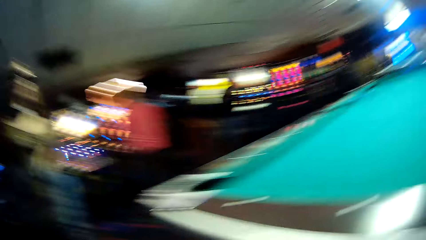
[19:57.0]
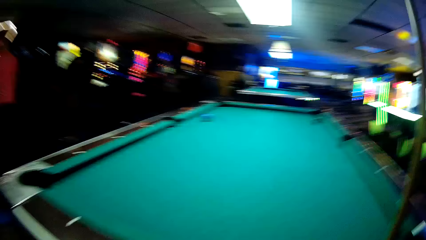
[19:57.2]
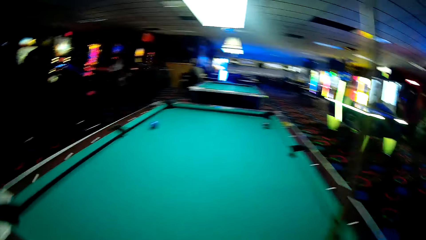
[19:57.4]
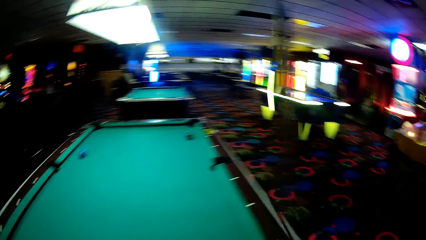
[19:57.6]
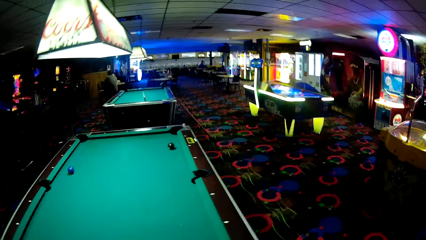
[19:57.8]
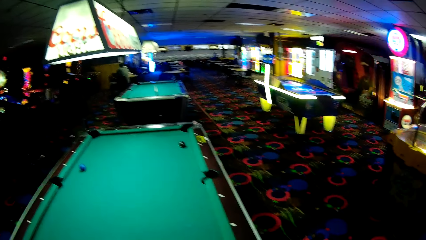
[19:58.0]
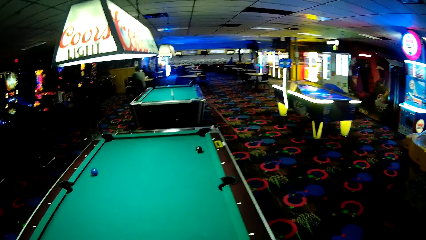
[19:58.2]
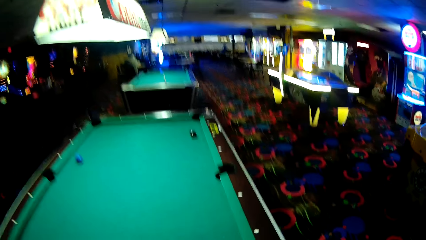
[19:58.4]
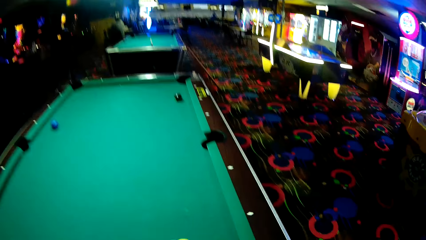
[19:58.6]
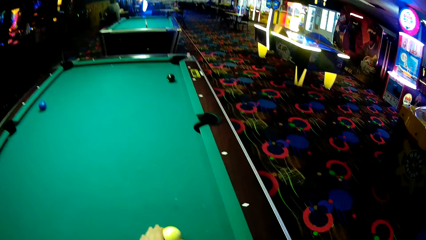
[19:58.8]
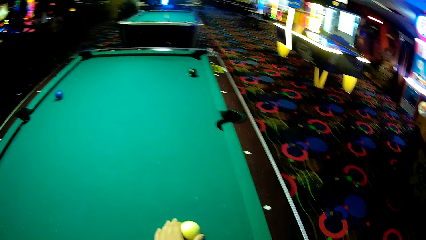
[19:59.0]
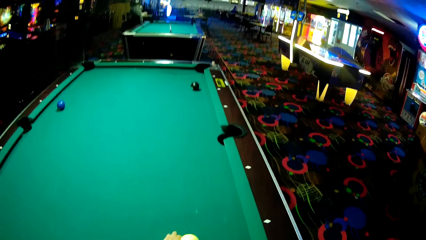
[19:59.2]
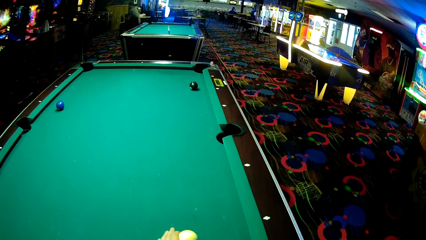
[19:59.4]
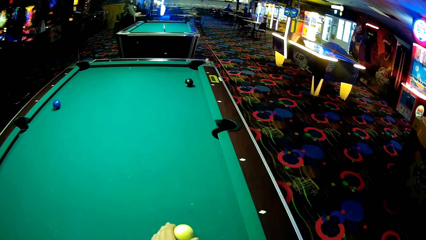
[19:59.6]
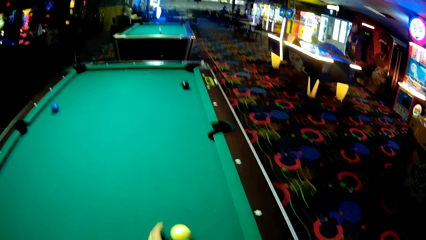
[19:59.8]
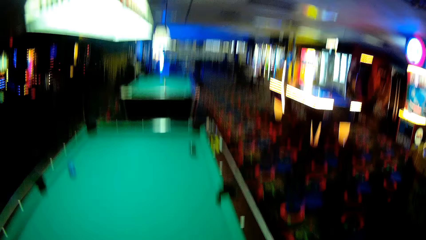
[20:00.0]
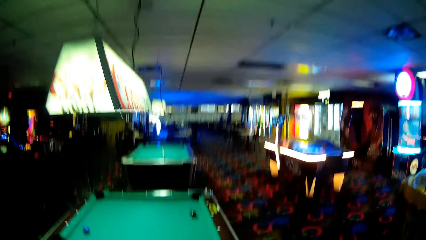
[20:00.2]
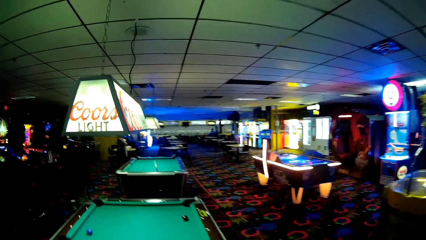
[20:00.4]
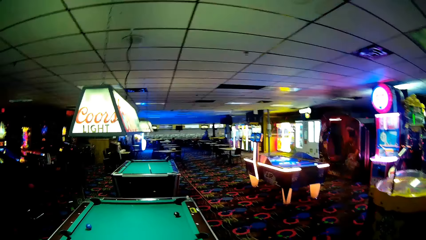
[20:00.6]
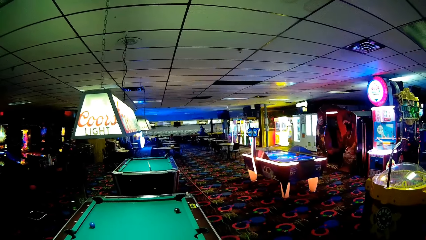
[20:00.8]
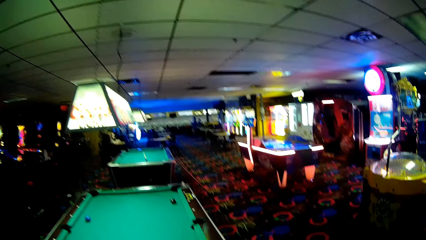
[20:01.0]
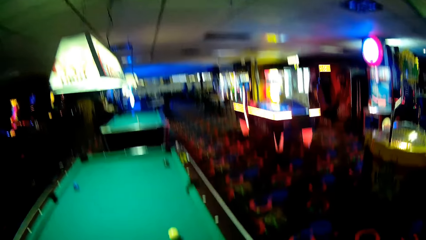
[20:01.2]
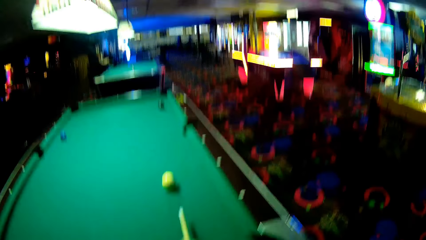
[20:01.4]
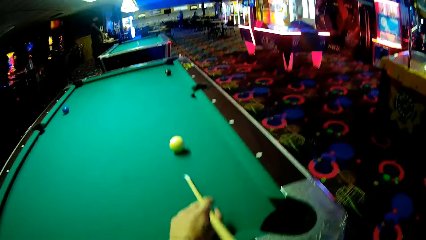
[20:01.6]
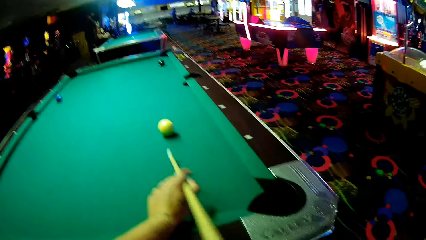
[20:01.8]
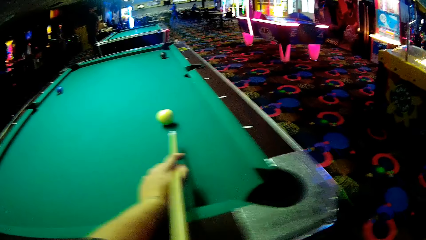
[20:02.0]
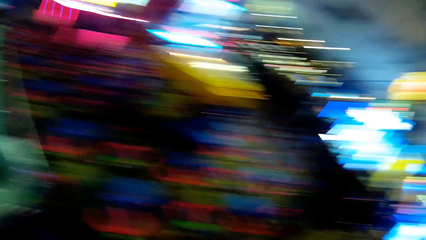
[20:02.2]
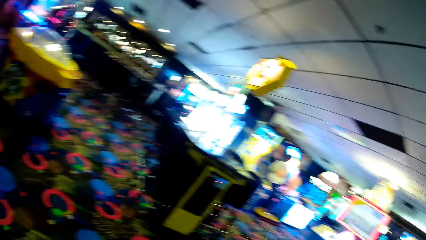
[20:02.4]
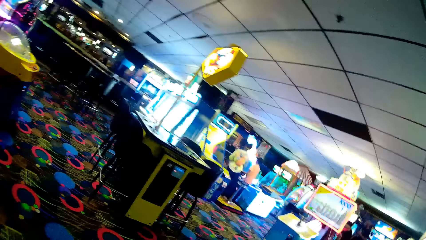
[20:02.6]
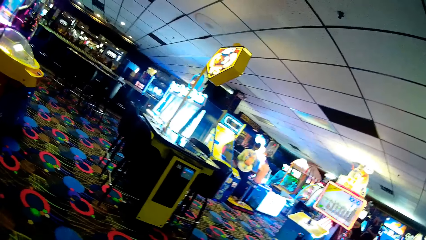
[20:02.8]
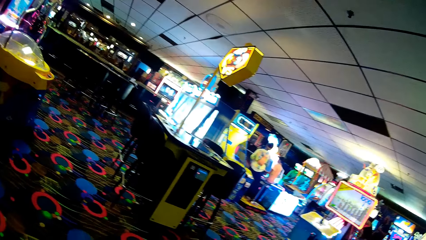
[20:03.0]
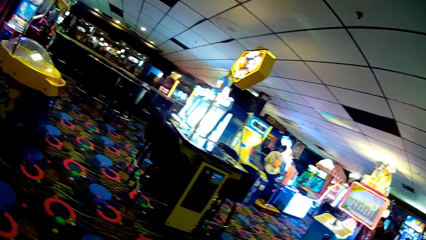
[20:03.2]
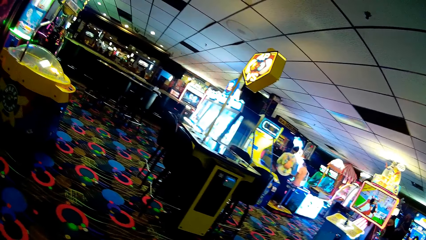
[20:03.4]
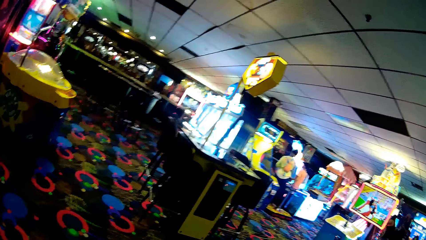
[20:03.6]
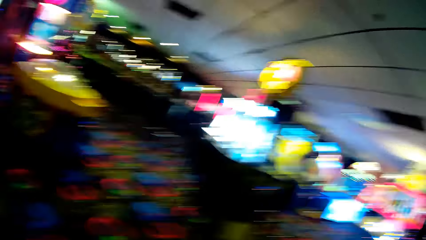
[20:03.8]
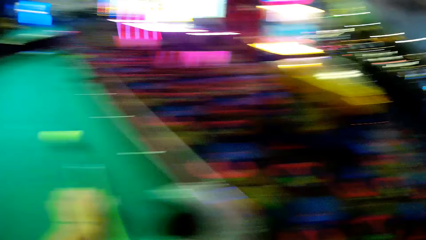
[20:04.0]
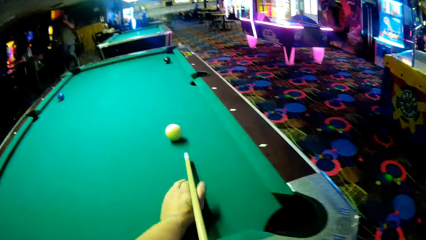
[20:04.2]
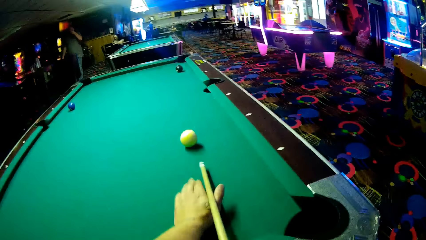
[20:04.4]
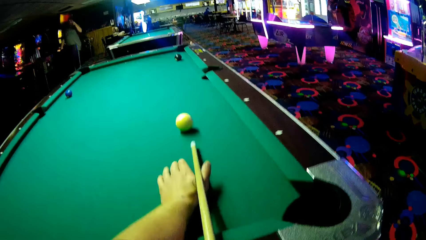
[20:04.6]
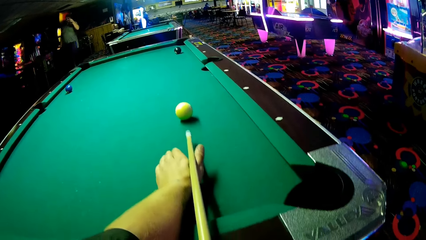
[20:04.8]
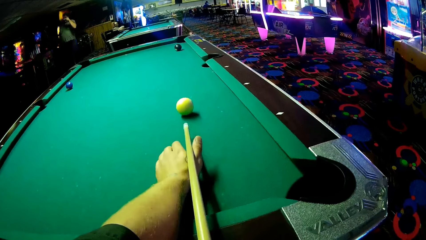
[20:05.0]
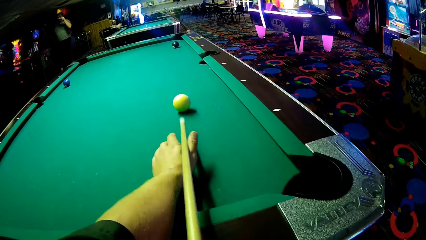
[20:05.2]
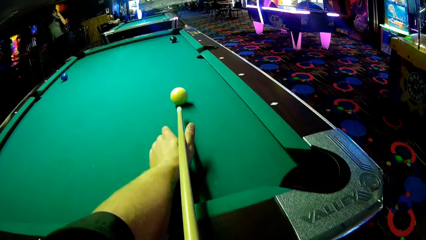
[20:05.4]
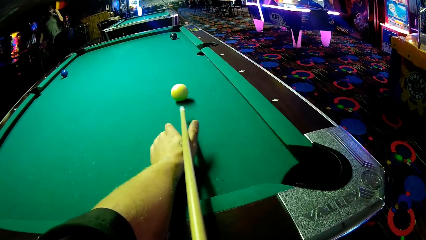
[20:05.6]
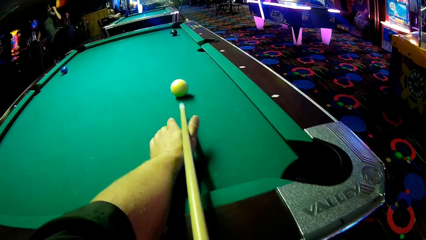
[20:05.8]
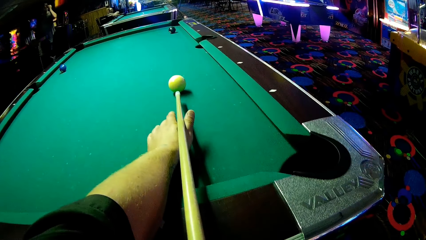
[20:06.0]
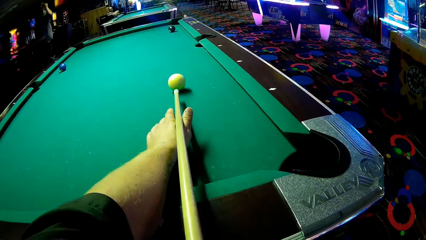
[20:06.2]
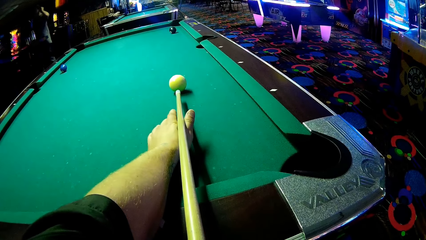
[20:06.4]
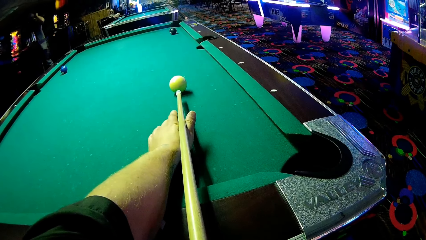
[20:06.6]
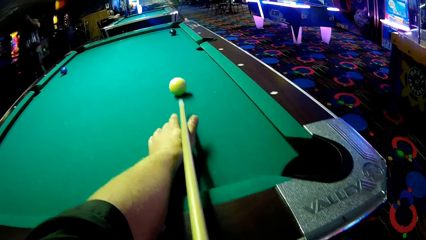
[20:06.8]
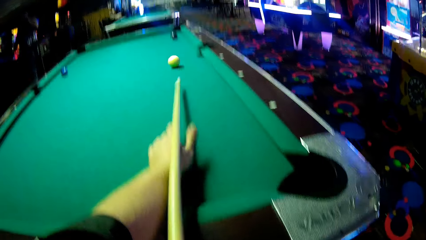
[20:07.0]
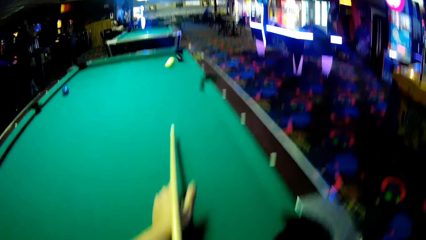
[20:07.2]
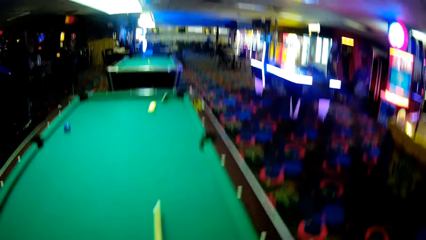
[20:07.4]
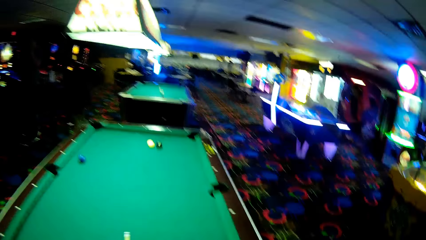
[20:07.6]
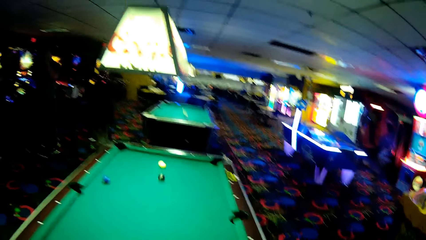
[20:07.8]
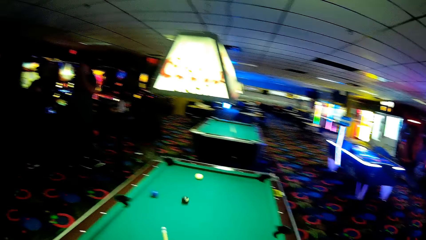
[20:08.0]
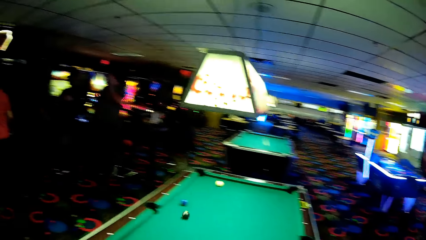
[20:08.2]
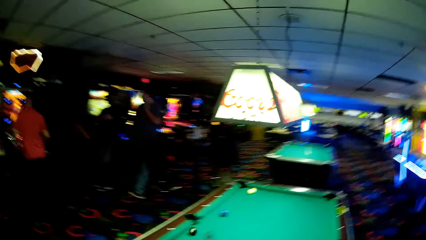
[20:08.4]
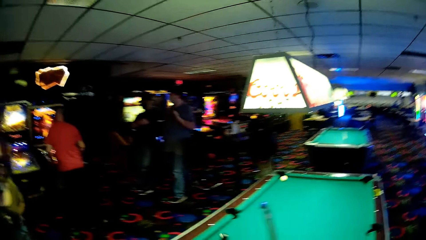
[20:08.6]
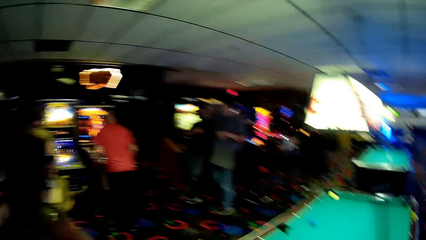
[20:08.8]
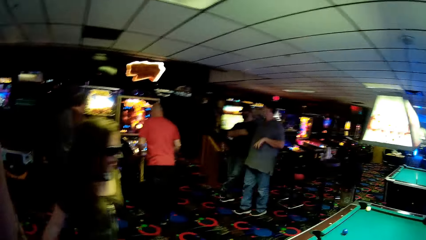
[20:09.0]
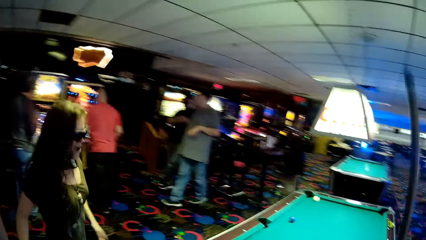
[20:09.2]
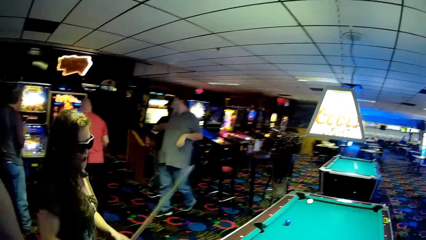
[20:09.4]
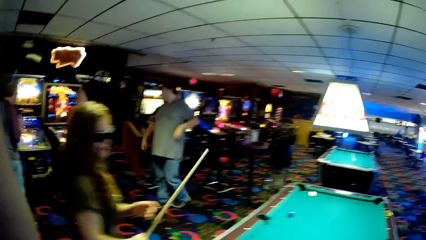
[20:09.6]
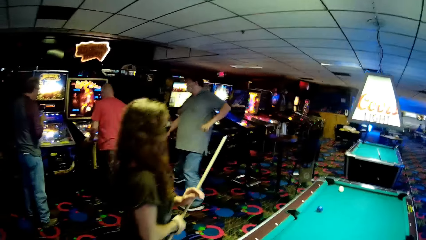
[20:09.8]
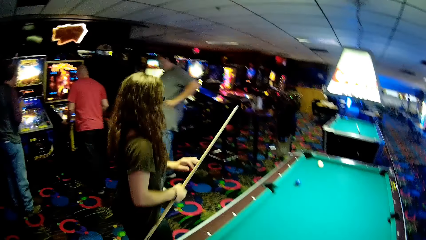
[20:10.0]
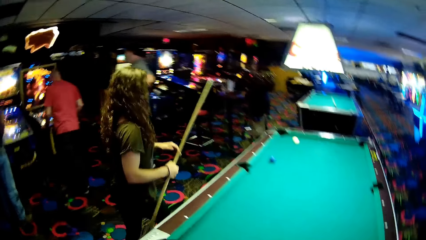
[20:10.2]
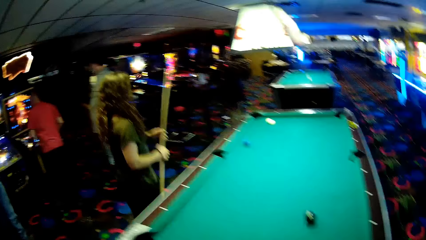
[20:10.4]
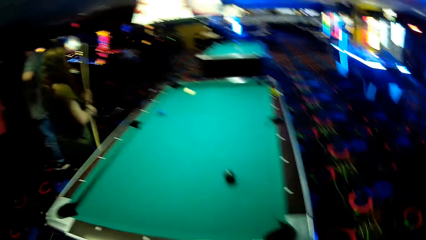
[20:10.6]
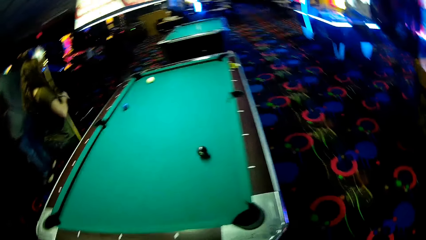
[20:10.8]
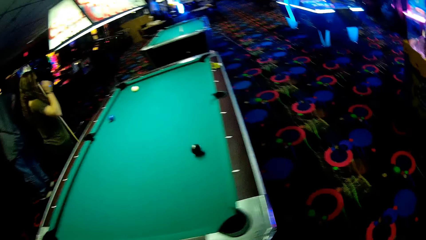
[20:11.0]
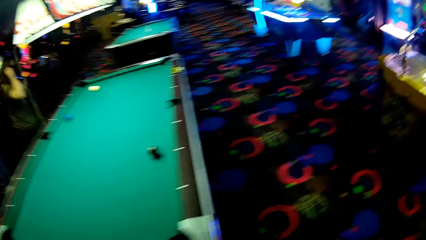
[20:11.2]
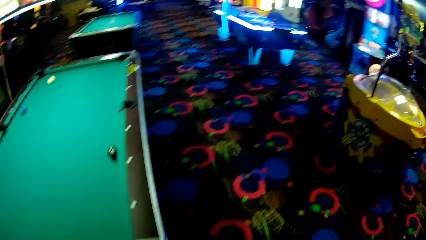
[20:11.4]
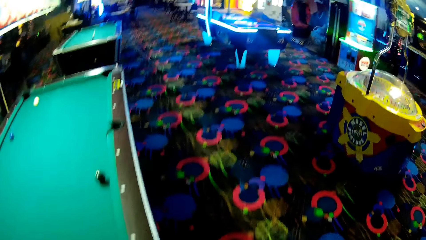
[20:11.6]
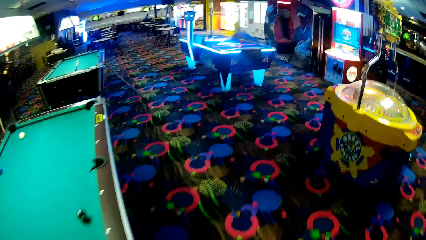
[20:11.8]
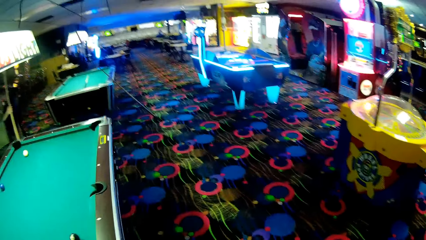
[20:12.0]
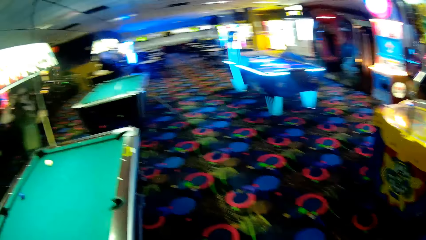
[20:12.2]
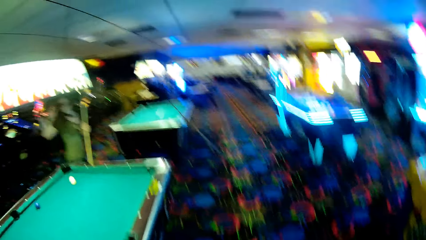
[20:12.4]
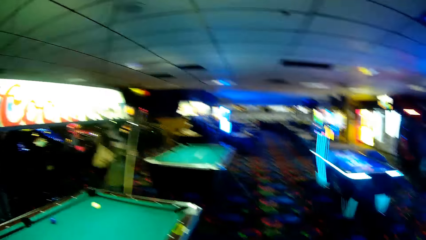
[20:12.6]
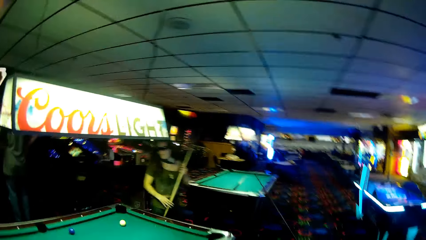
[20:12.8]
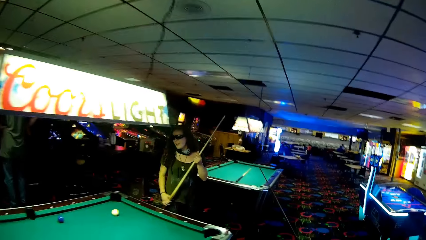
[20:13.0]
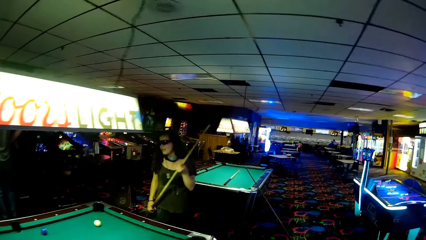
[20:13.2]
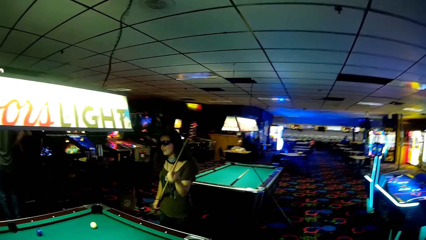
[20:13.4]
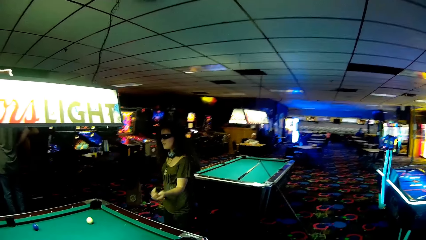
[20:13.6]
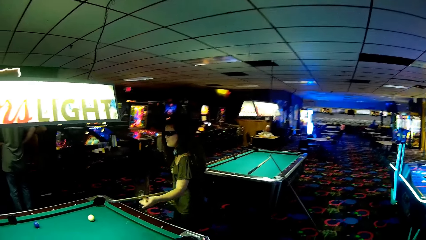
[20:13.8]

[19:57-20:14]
The camera wearer looks around. They hold a ball on the pool table. They hold a billiards stick in position. They look around. They hold the billiards stick in position and strike the billiards ball. A woman walks with a billiards stick around the pool table.
